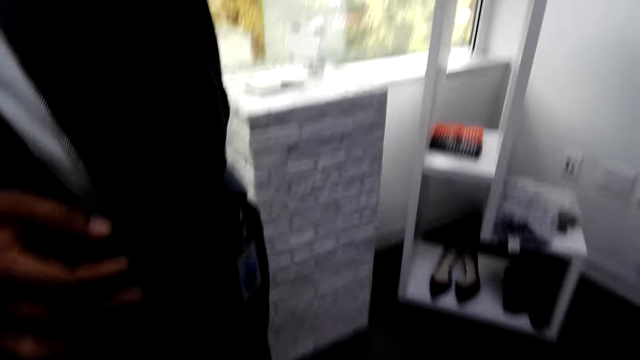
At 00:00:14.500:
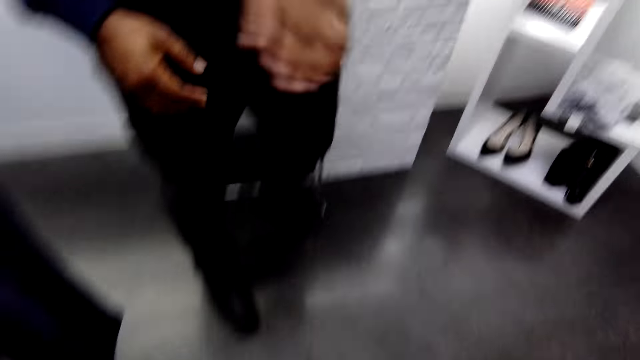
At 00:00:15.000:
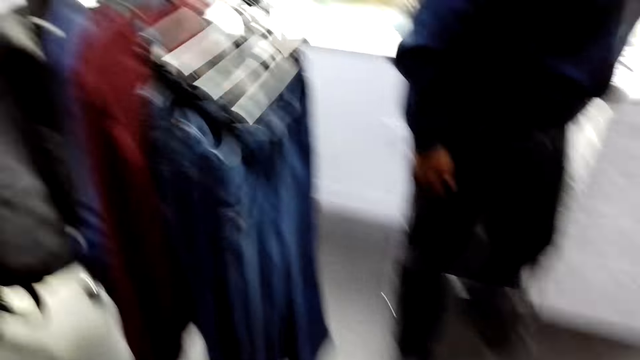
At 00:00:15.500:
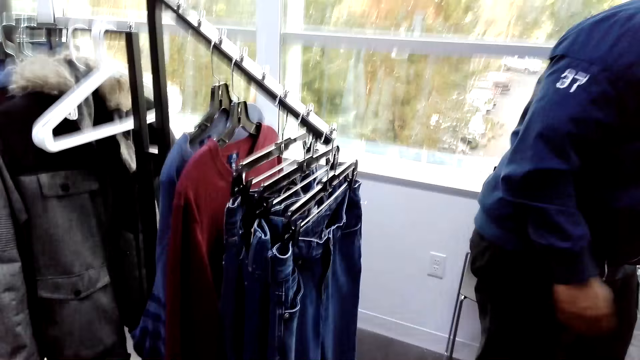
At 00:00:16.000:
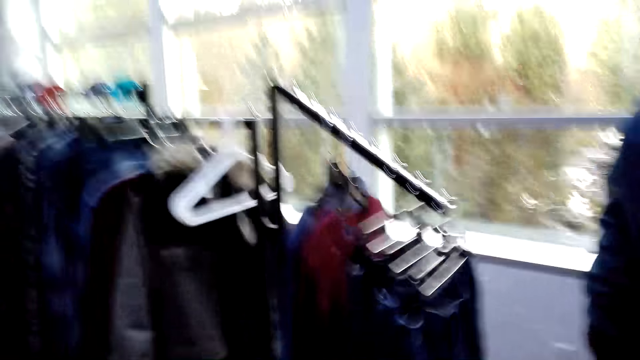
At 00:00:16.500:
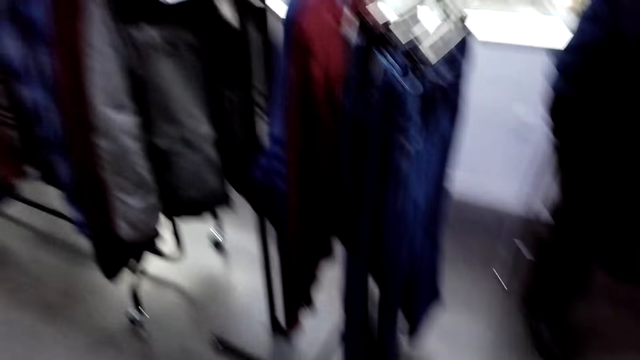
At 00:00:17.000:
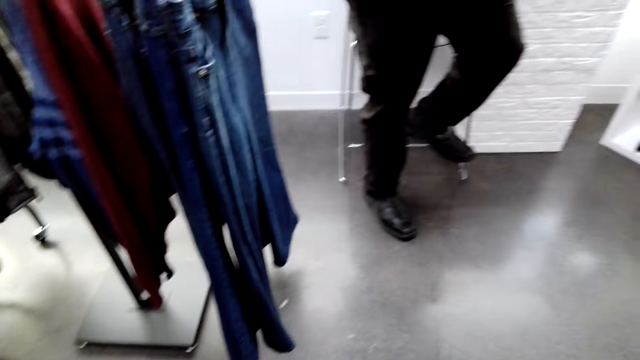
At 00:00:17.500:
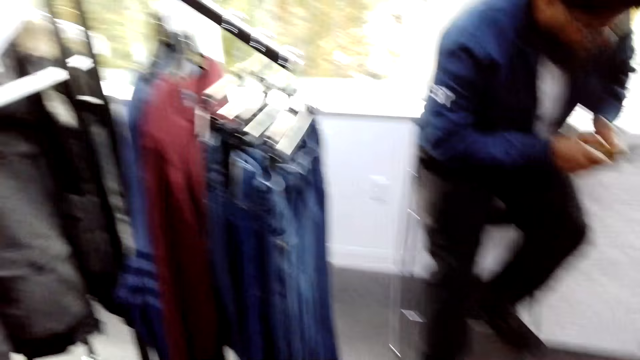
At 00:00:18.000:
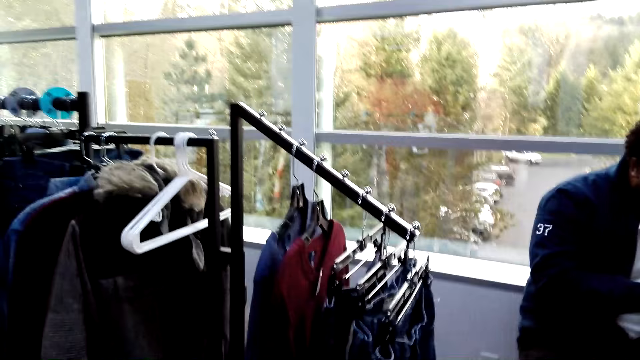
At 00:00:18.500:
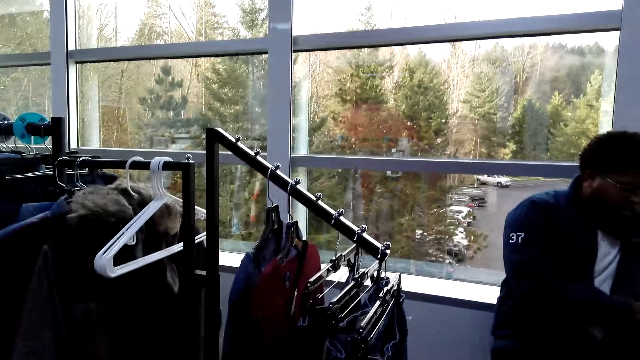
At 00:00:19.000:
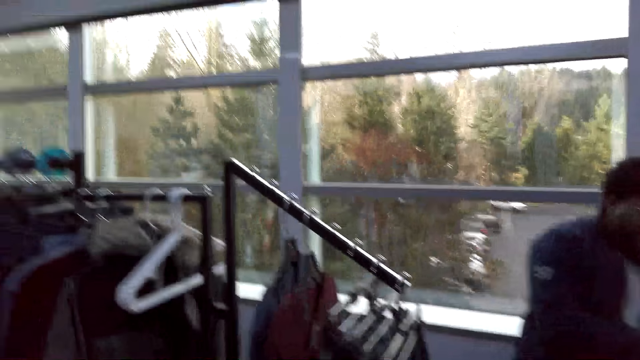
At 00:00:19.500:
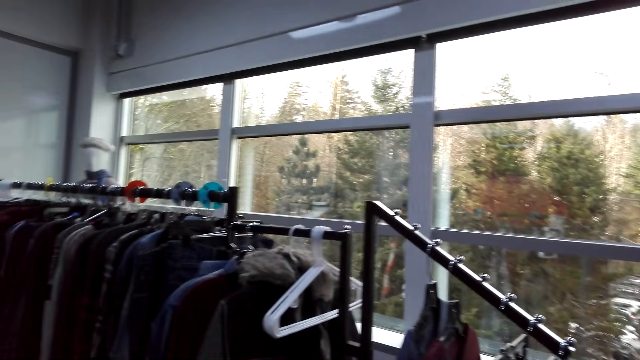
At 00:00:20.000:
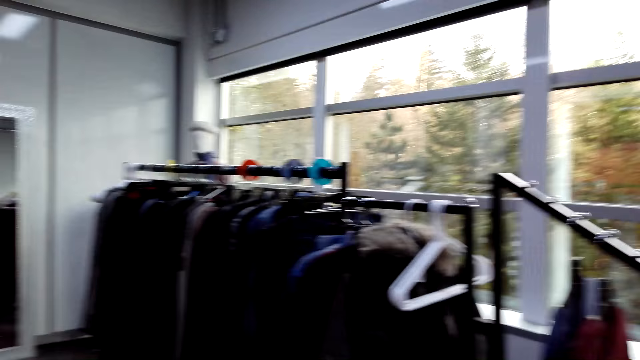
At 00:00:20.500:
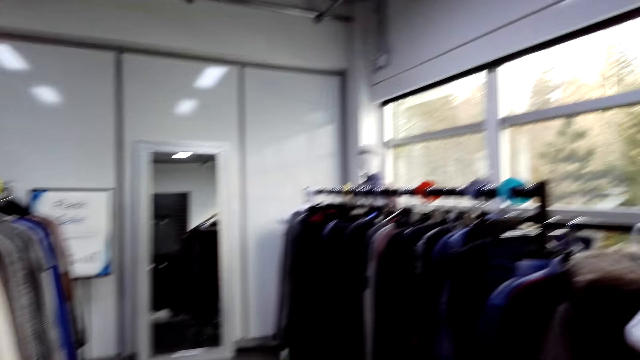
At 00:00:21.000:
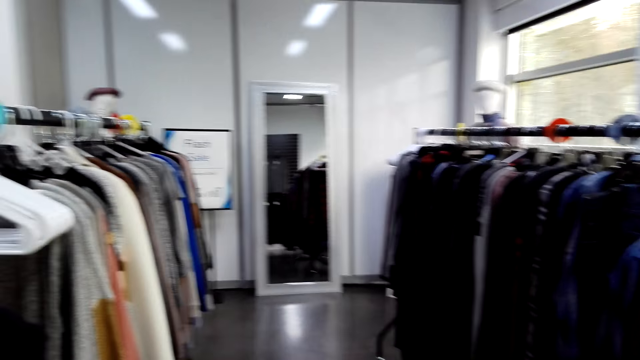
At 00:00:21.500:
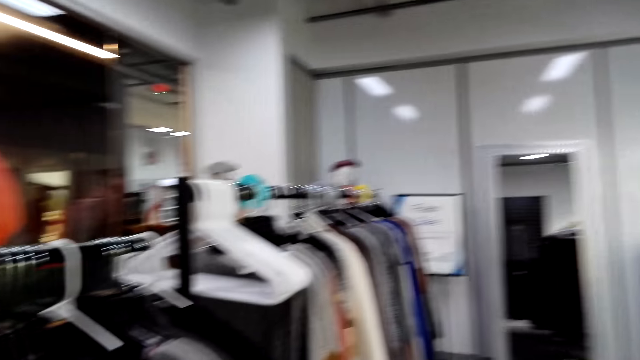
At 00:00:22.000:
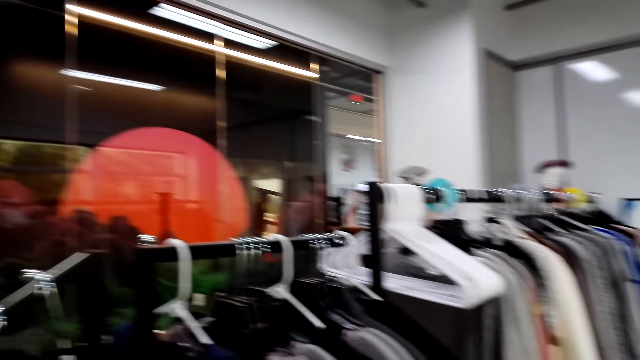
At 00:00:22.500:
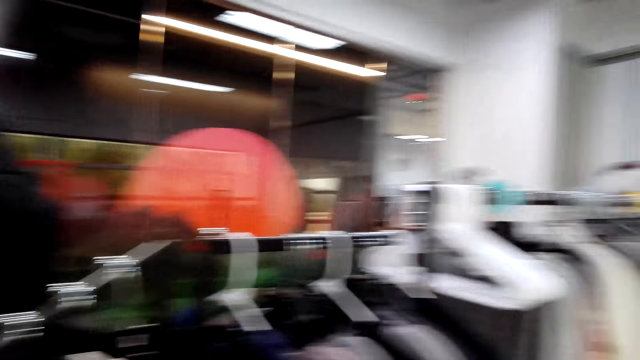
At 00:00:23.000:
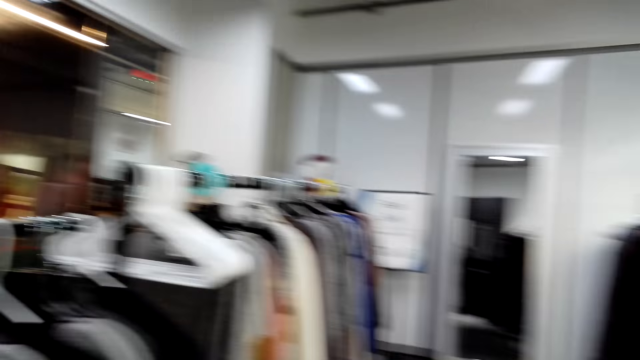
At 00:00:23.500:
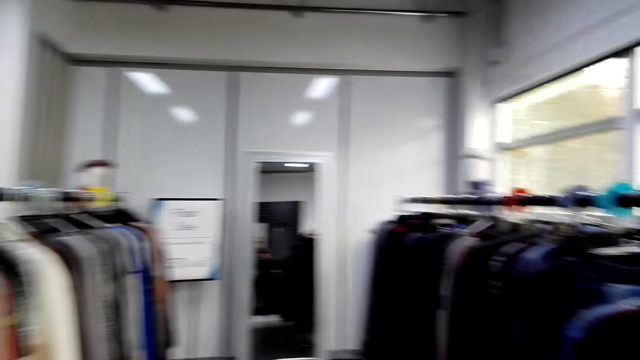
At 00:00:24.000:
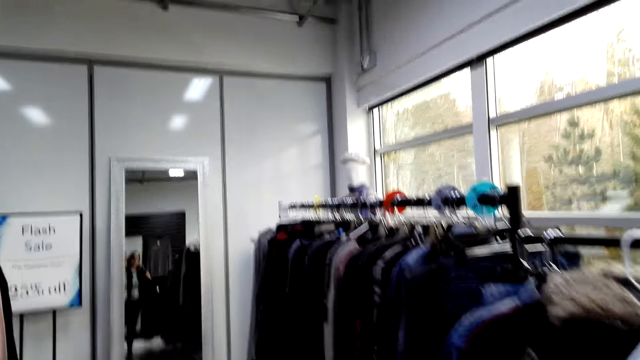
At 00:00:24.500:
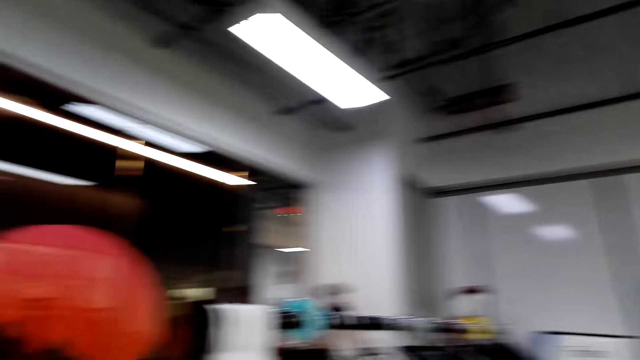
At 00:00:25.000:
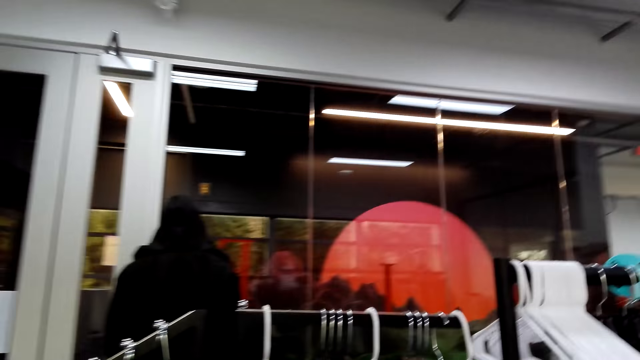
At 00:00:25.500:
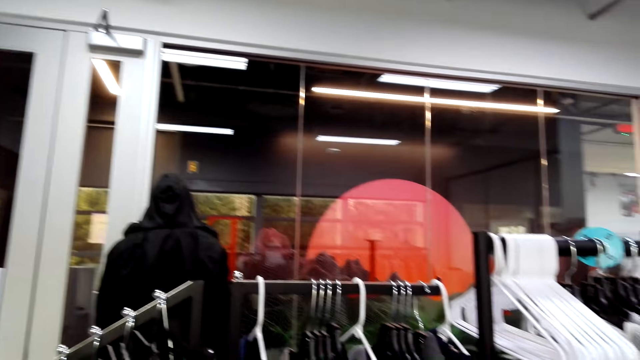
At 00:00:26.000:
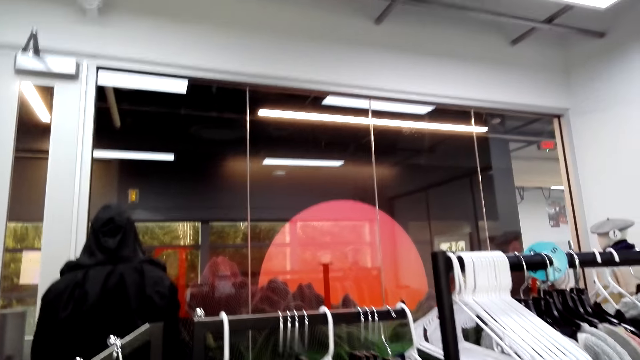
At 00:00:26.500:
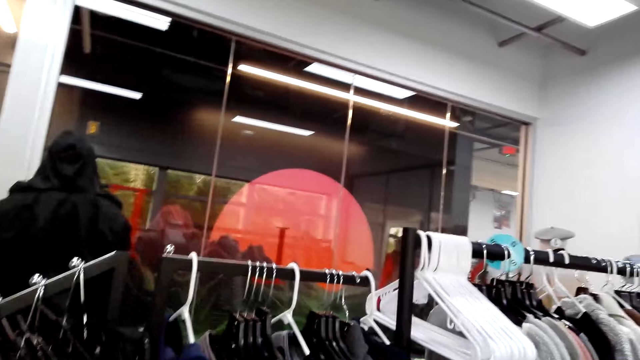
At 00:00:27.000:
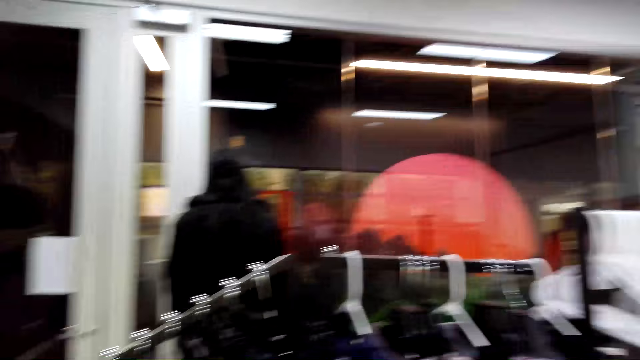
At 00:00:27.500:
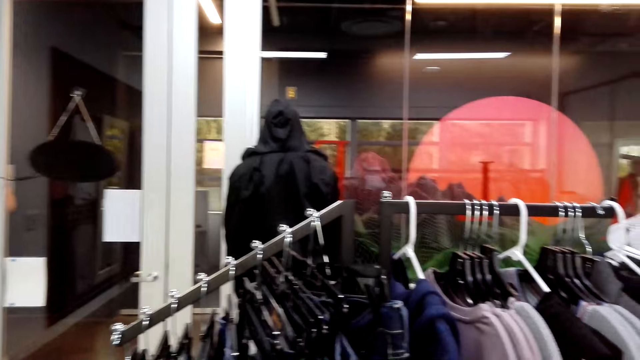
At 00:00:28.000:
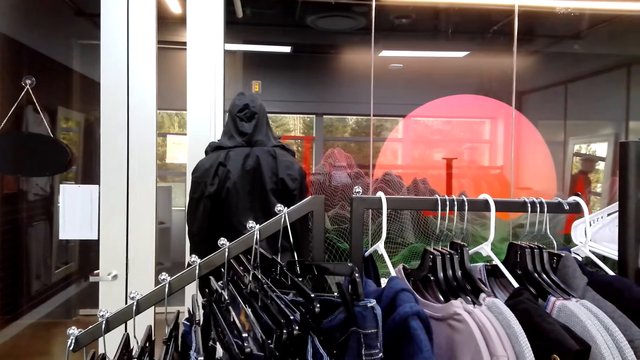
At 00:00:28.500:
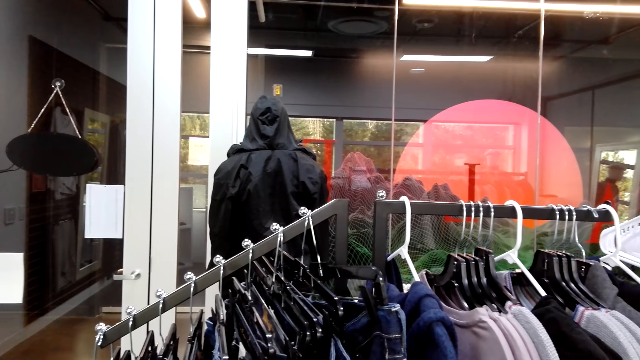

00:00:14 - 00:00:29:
The camera wearer walks around. A person is adjusting the camera wearer's camera. The camera wearer is in a clothes shop. They look around.

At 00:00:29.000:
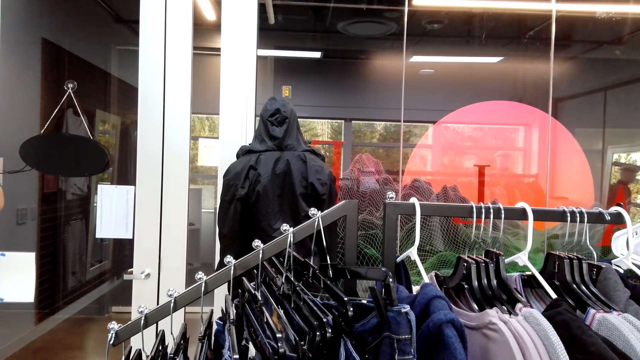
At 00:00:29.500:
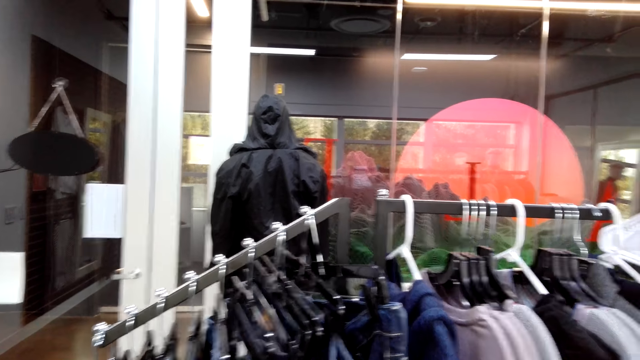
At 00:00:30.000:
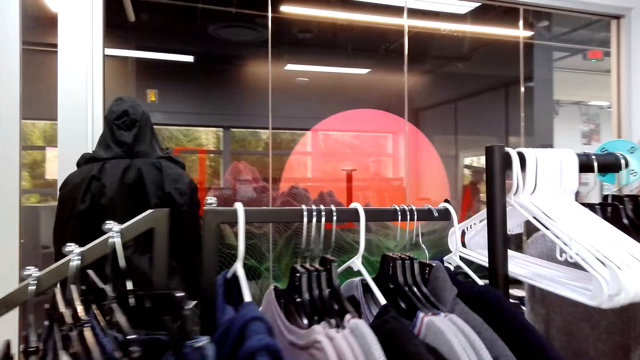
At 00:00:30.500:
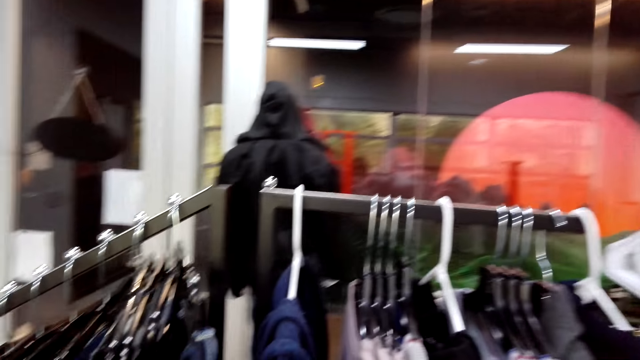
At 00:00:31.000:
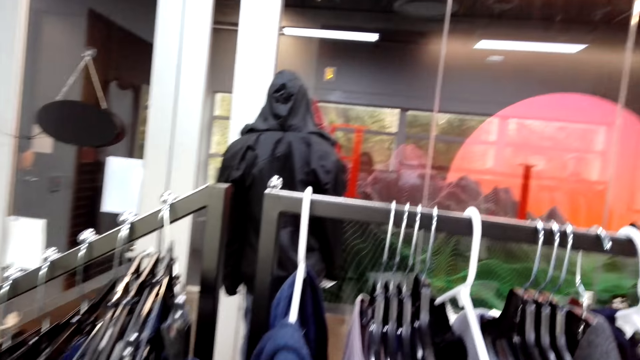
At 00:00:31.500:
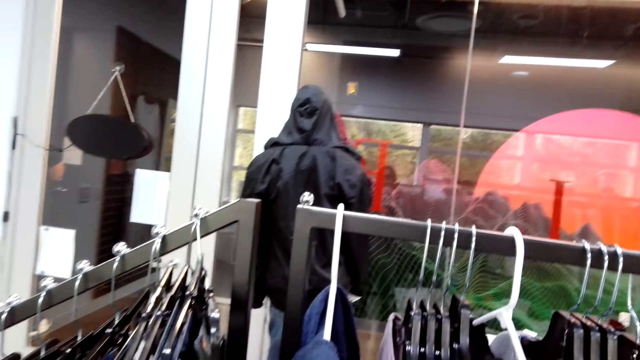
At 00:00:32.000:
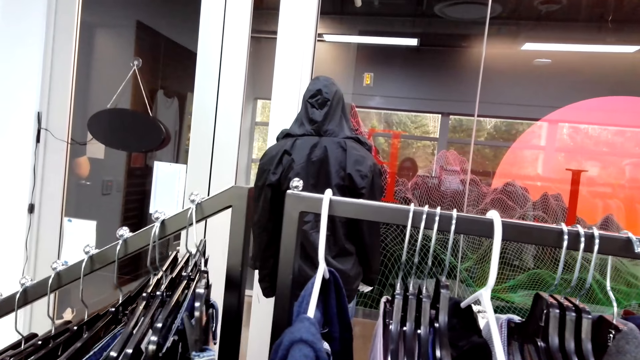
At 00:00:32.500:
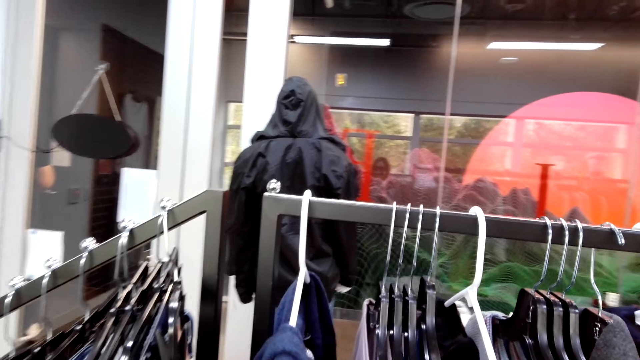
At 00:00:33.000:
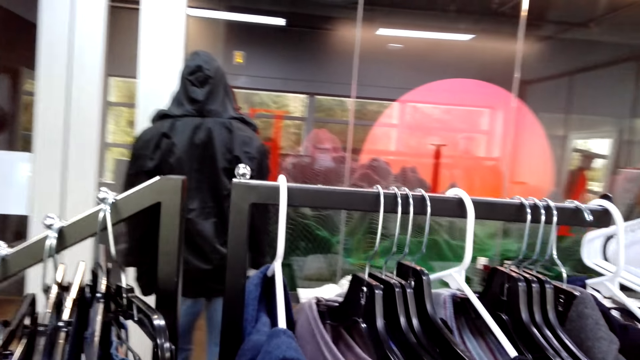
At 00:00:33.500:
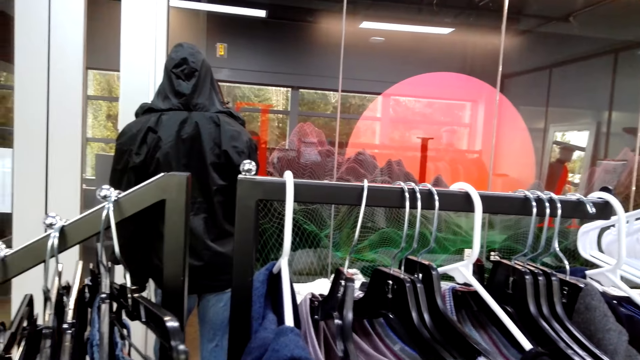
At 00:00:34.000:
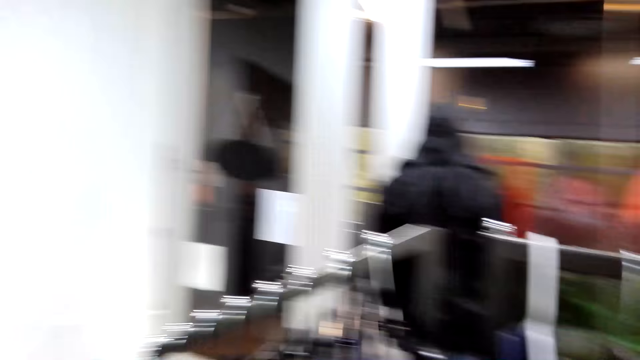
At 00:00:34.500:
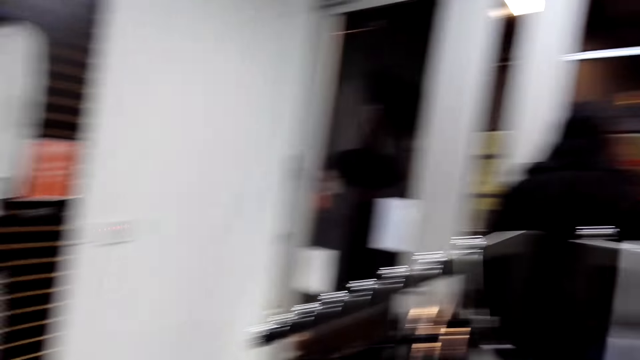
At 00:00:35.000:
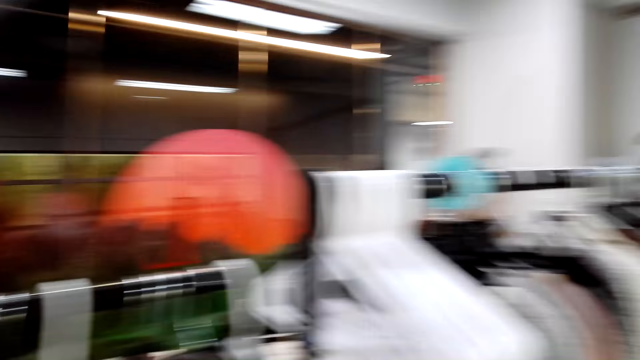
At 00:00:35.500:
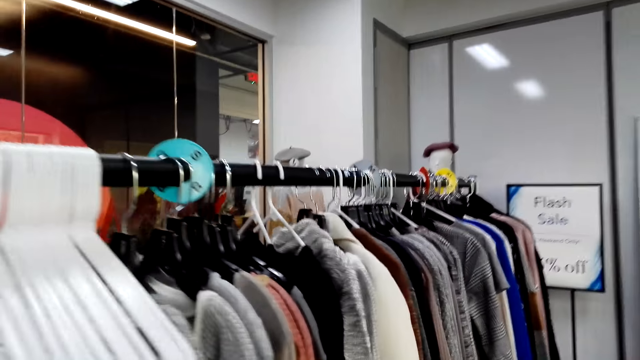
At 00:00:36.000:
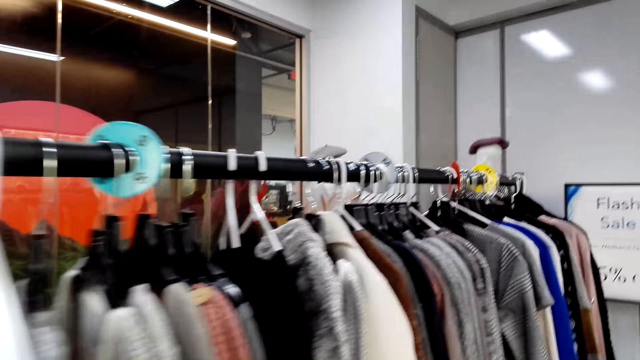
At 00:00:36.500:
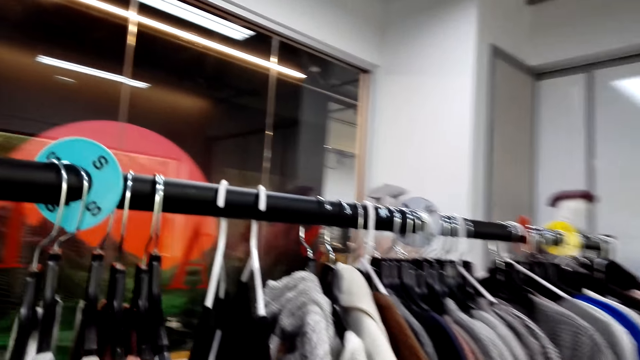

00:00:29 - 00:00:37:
The camera wearer checks the clothes on the display rack.
